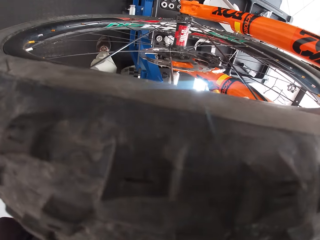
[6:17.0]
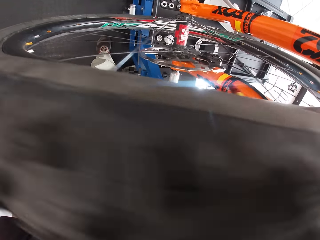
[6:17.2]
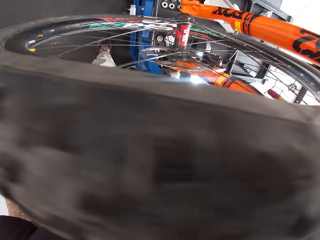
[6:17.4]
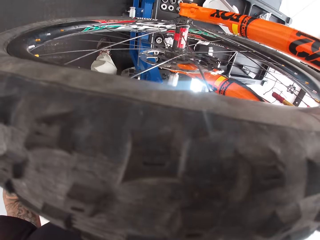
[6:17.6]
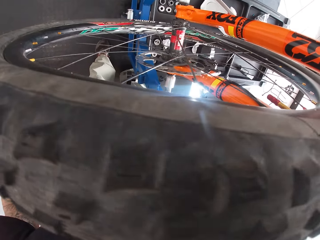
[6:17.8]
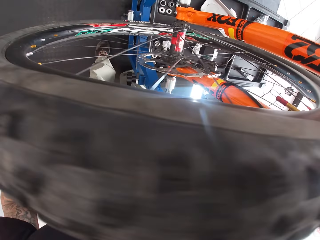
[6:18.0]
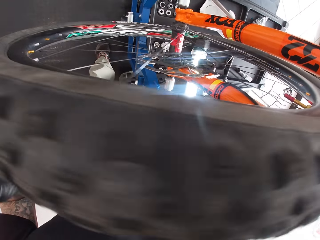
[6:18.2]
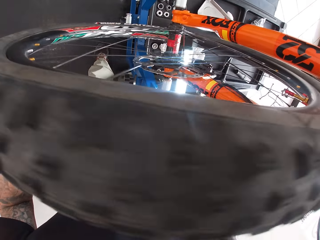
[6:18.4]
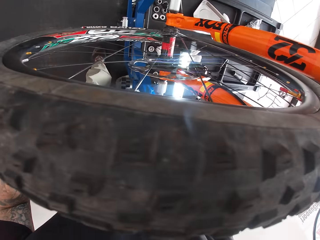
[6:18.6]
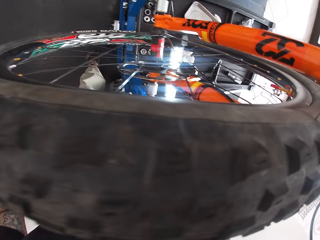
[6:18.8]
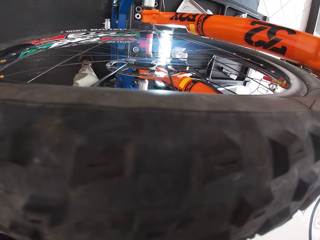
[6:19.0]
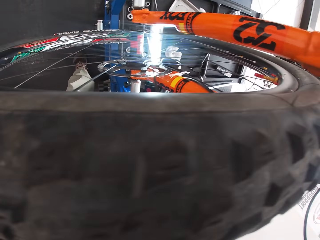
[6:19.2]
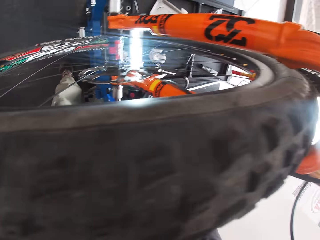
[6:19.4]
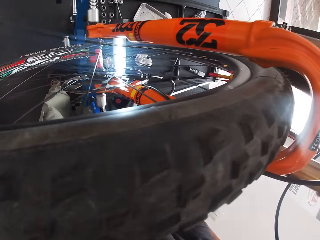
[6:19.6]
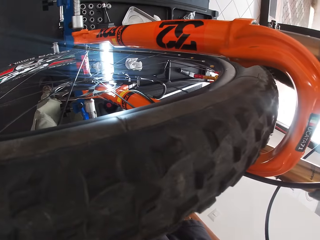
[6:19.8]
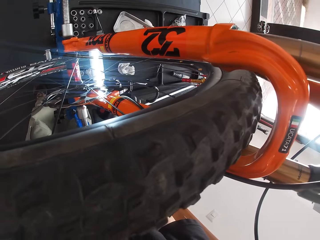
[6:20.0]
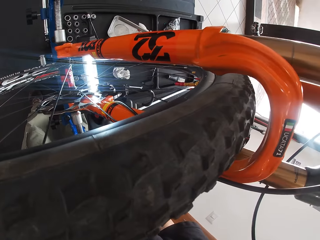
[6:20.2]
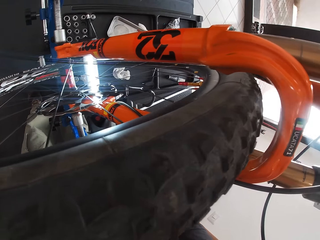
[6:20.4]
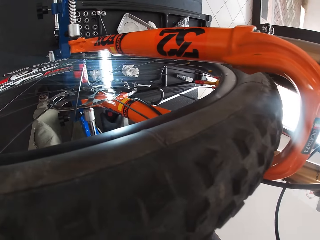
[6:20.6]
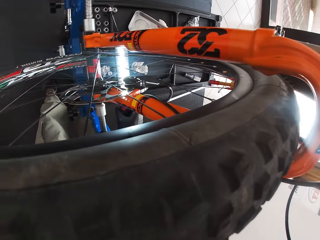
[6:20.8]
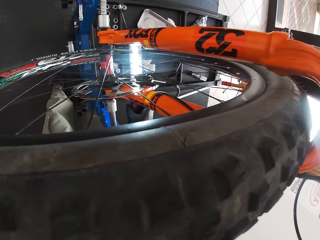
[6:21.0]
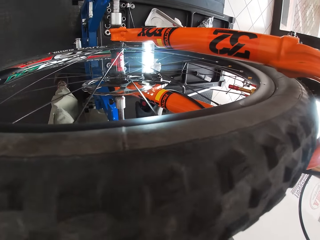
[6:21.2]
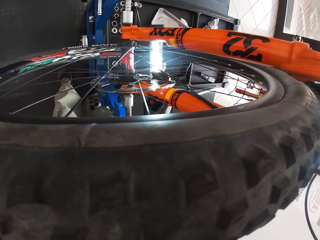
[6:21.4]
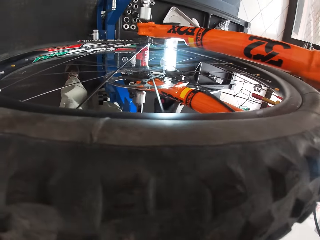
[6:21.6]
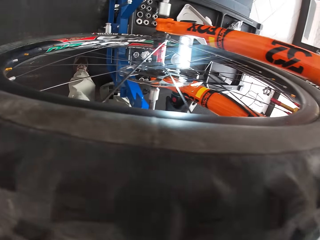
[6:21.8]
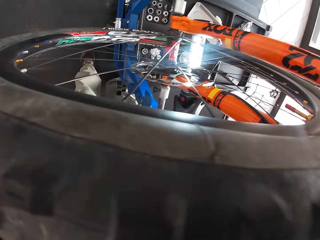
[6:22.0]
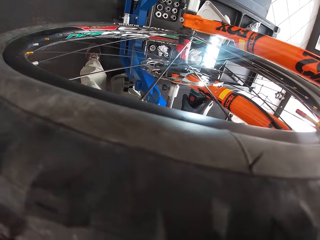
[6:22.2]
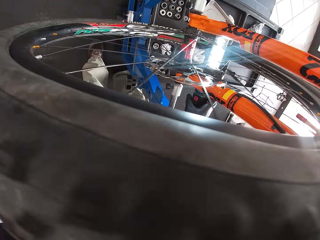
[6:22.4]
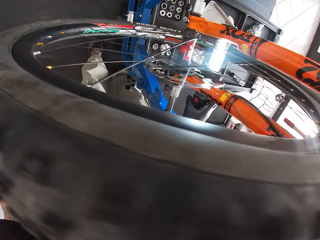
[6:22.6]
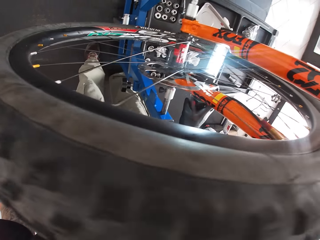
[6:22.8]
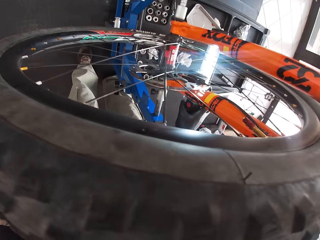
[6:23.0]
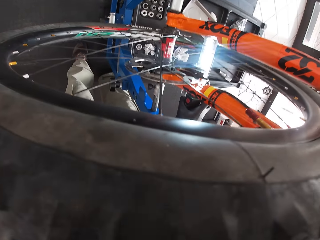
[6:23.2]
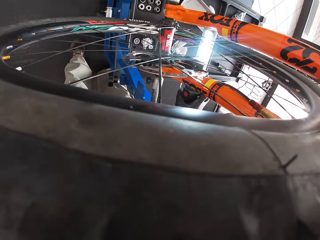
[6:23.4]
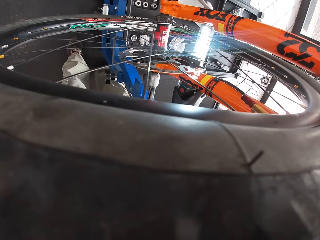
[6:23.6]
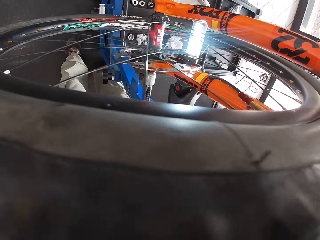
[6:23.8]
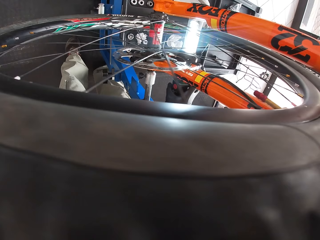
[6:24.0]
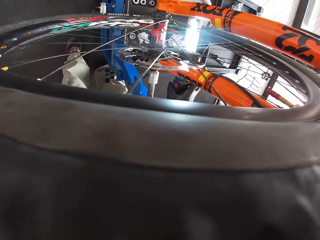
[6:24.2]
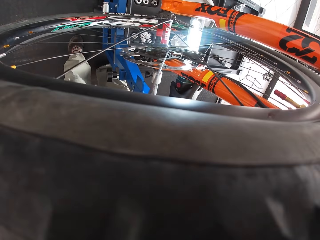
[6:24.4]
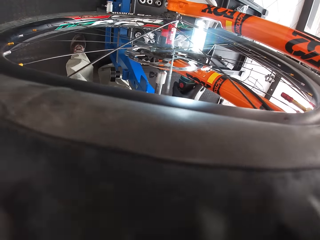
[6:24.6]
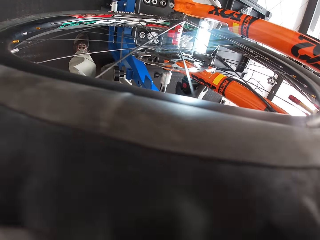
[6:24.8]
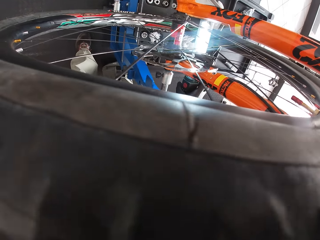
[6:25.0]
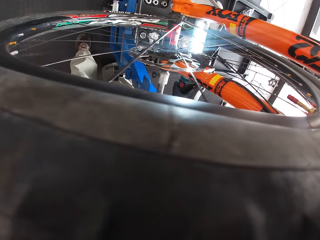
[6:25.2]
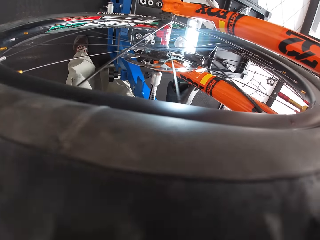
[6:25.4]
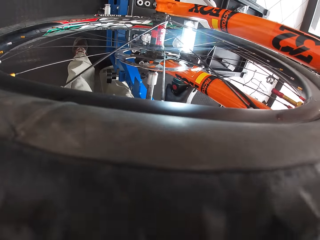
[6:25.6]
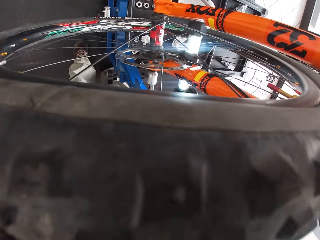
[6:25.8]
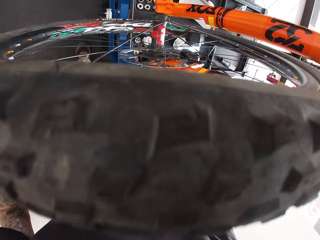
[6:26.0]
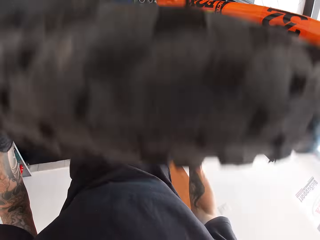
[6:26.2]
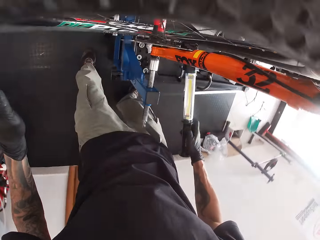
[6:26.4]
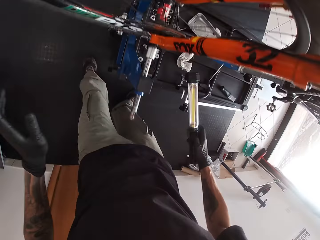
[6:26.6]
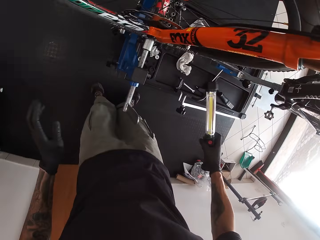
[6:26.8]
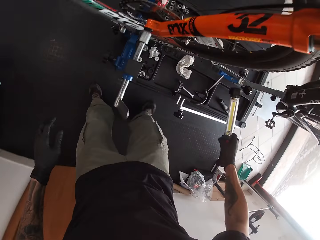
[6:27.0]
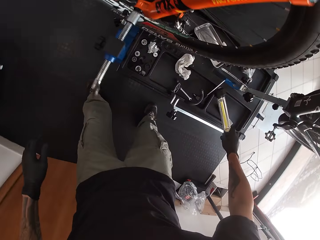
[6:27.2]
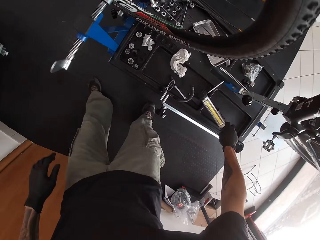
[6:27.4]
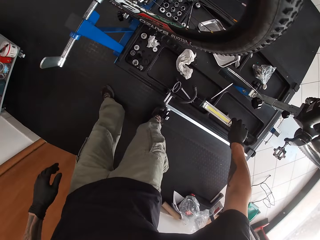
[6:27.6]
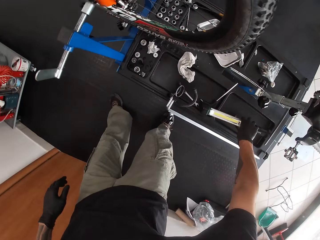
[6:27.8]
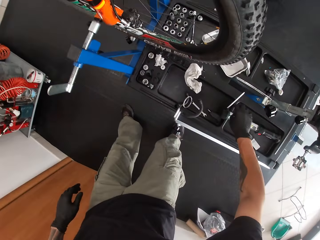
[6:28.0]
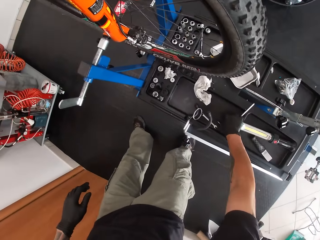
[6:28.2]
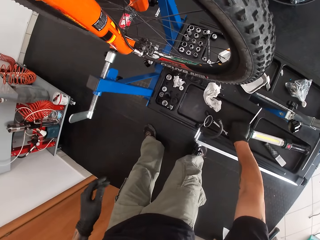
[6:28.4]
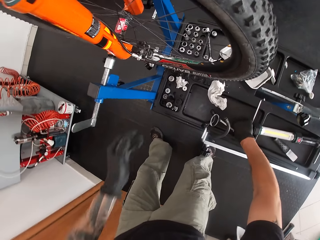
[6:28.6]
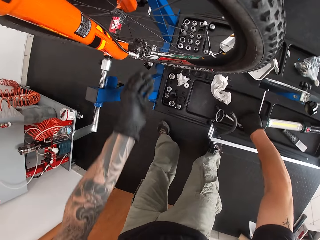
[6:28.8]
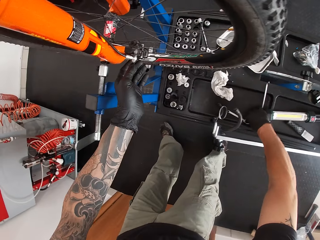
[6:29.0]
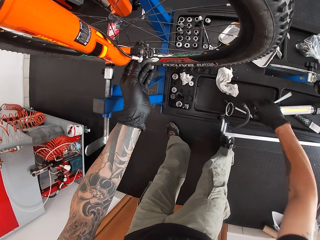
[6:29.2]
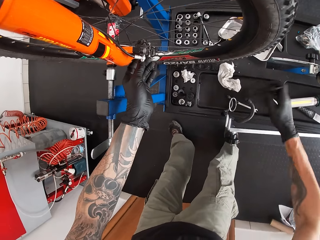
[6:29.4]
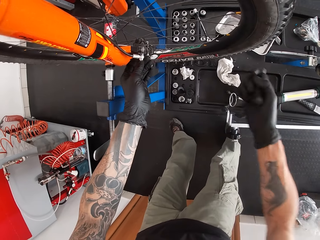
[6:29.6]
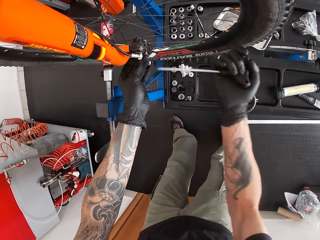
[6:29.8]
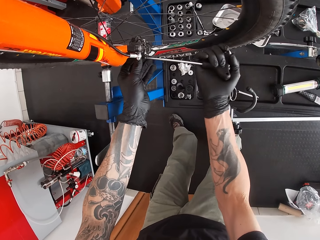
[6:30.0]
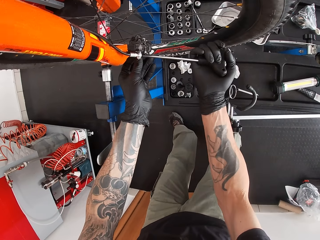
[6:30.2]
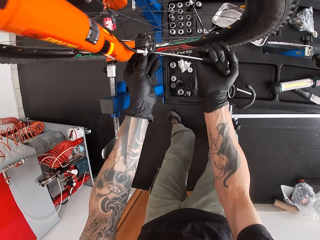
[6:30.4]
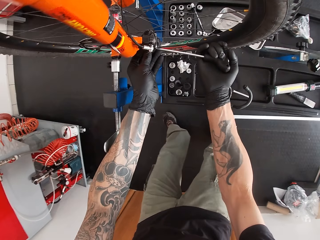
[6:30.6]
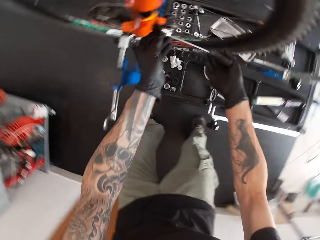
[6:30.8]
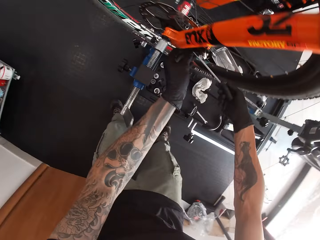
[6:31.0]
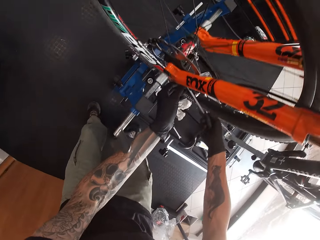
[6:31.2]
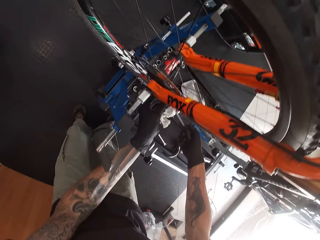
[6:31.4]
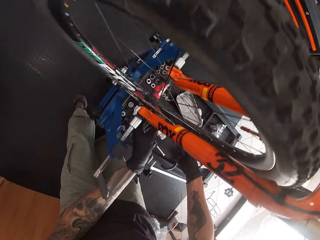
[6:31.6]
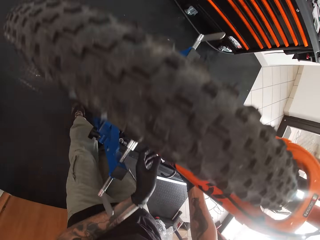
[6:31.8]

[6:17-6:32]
The camera wearer hangs the lamp in-between the spokes in the bicycle tire. He turns off the lamp with his right hand. He drops the lamp in the rack under the bicycle. He holds the bicycle's derailleur with his left hand. He picks up the l-shaped screwdriver or spanner from the rack under the bicycle with his right hand. He inserts the spanner on the pedals. He fastens the screw on the bicycle's derailleur with the l-shaped screwdriver in his right hand.

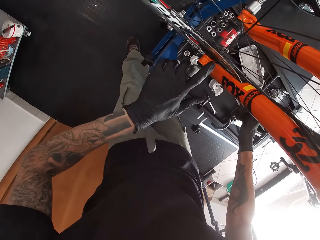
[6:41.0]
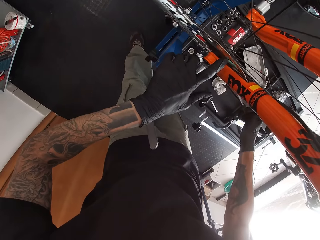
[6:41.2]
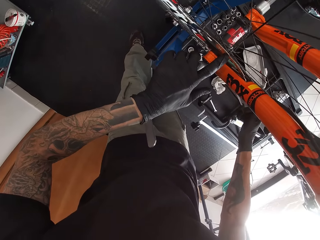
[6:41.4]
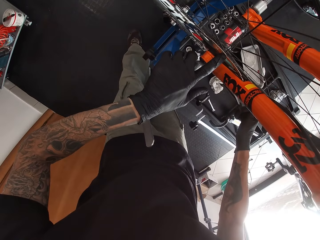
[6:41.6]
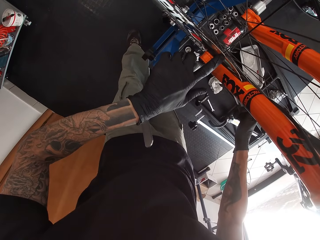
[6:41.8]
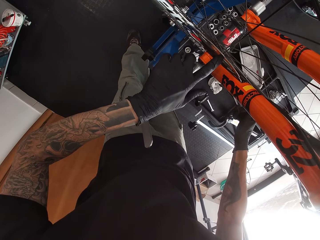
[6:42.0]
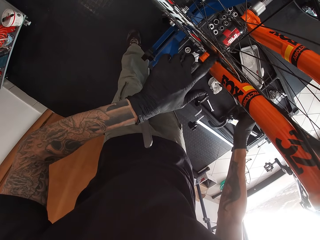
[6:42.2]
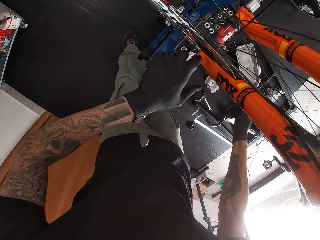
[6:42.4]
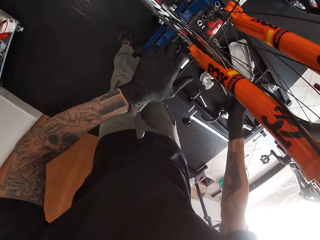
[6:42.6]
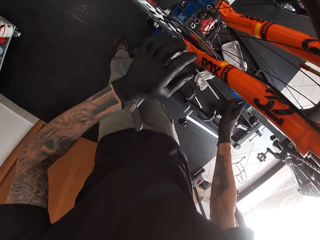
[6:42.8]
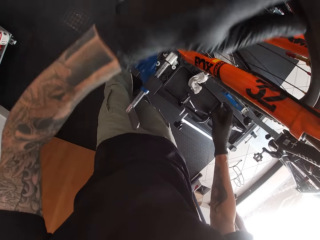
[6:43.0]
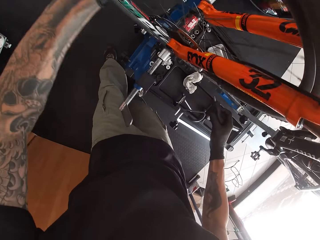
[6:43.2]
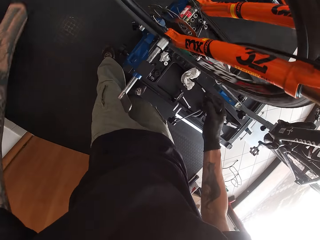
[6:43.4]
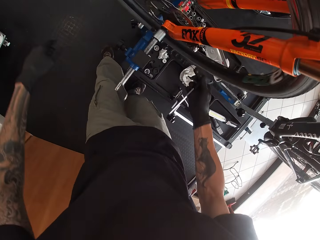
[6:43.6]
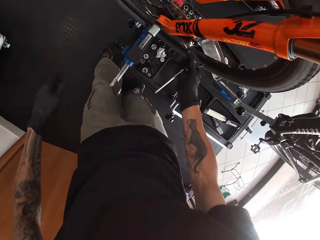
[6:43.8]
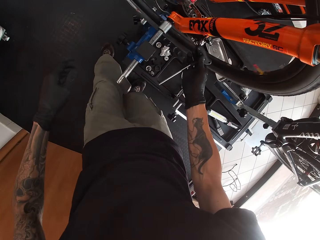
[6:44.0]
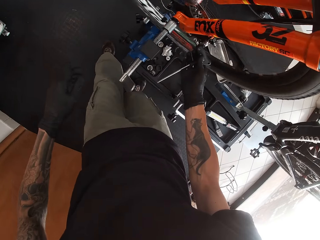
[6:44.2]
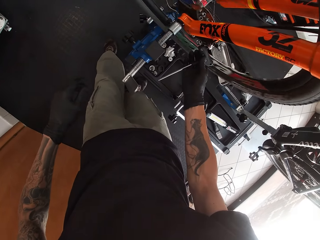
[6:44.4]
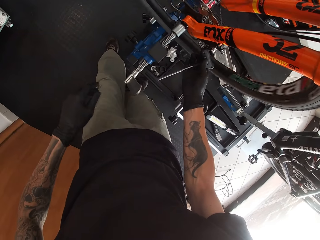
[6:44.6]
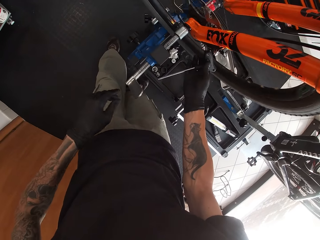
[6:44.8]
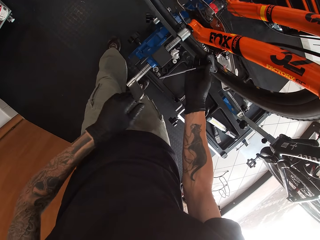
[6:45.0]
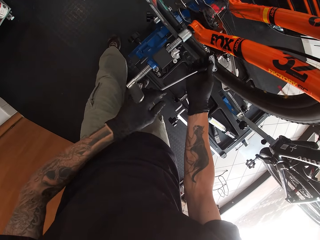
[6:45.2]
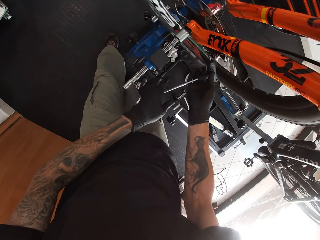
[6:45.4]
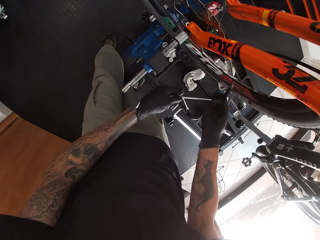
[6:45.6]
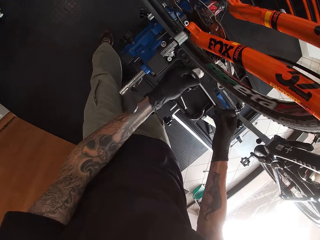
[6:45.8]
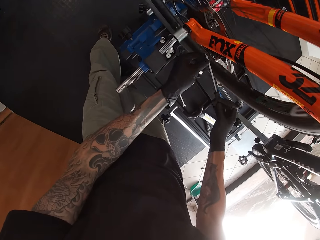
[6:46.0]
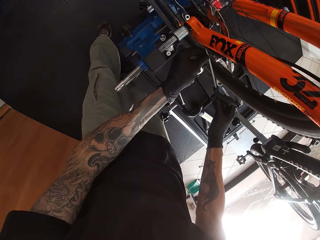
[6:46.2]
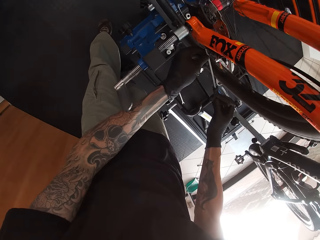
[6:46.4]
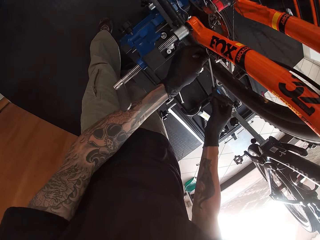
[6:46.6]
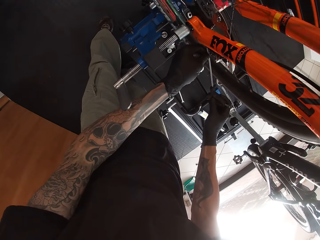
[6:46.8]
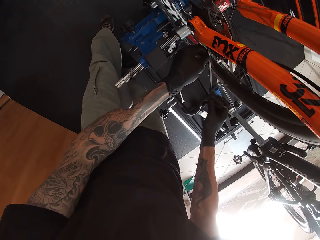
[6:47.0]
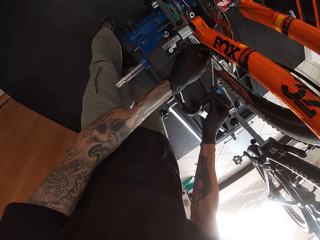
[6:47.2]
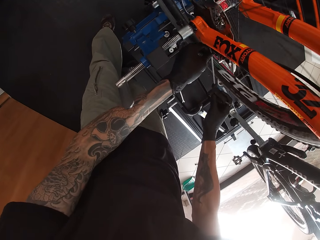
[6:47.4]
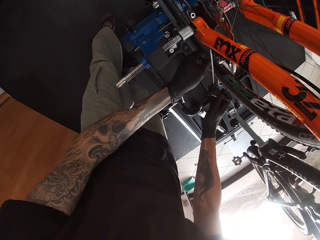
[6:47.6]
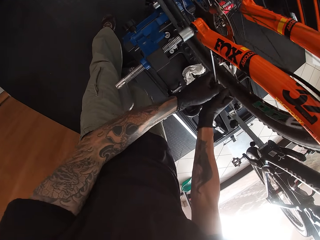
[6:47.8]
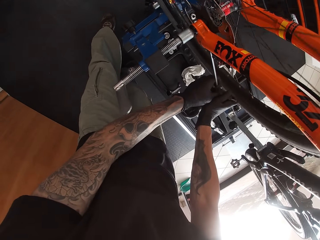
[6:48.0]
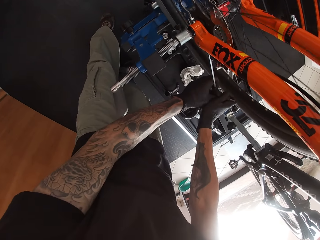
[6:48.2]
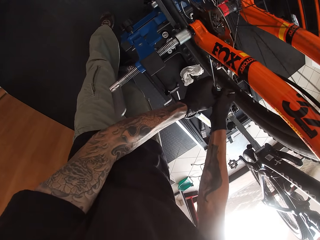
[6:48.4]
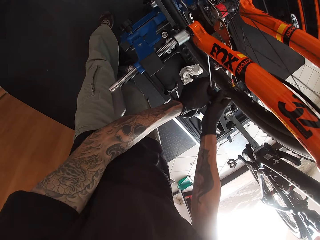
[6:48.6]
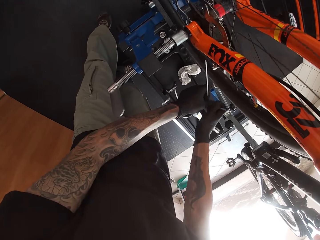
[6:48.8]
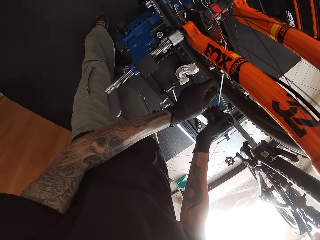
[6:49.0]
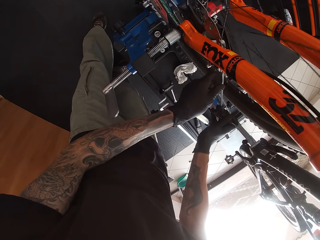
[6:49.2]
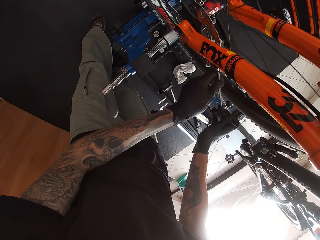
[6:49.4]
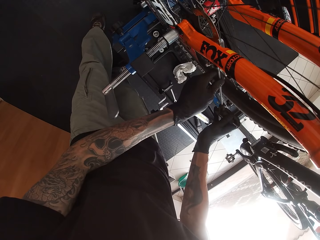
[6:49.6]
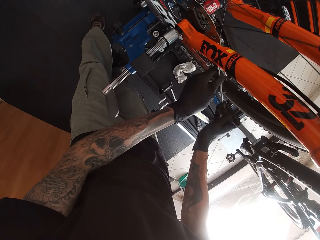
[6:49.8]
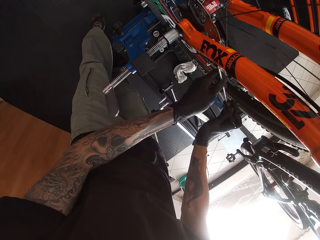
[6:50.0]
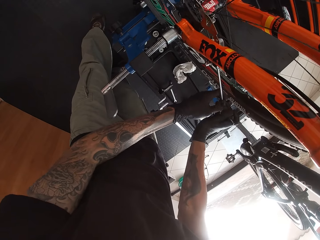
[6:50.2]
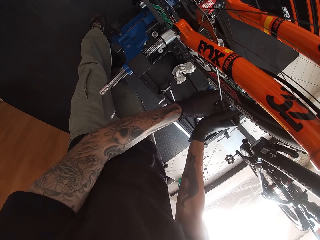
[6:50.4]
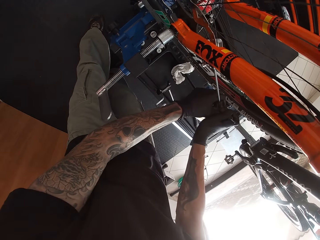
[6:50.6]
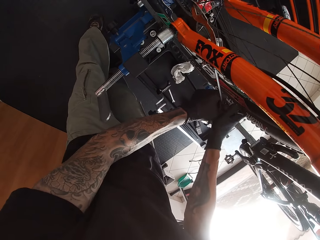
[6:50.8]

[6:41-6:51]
The camera wearer touches the bicycle's sprocket with his left hand. He turns the bicycle's pedal with his left hand anti-clockwise. He spins the wheel with the spanner. He inserts the spanner on the pedals.
